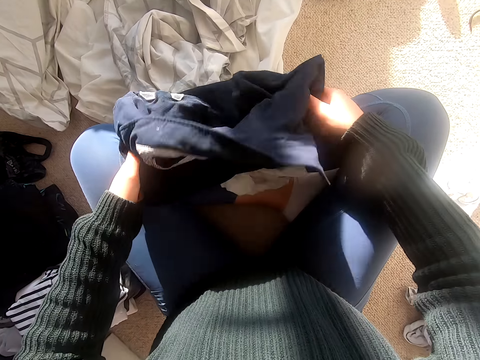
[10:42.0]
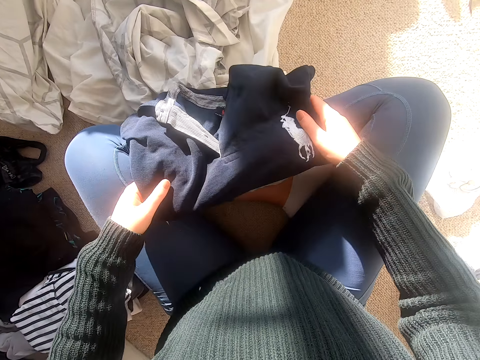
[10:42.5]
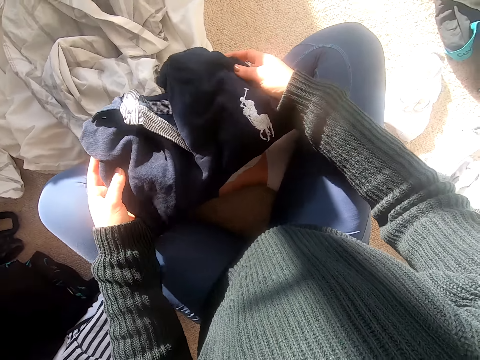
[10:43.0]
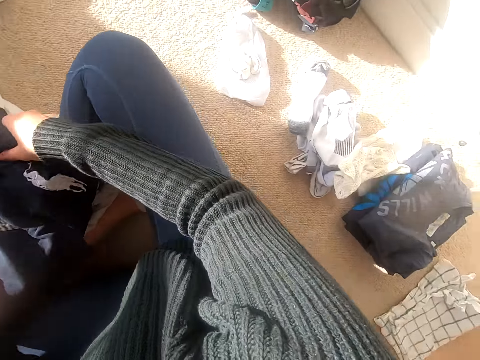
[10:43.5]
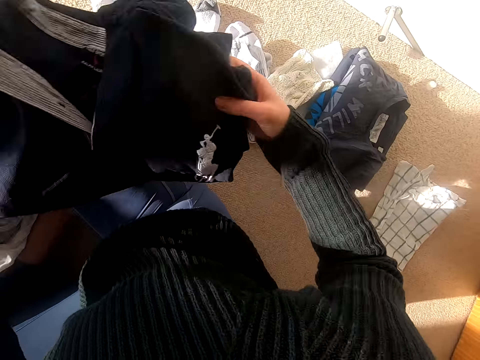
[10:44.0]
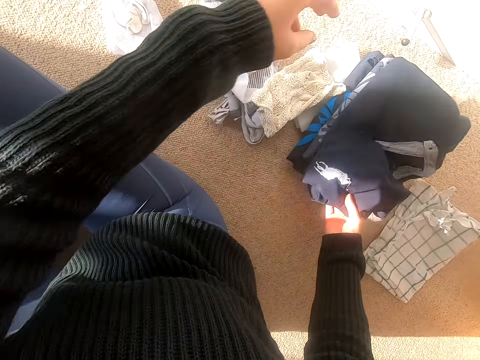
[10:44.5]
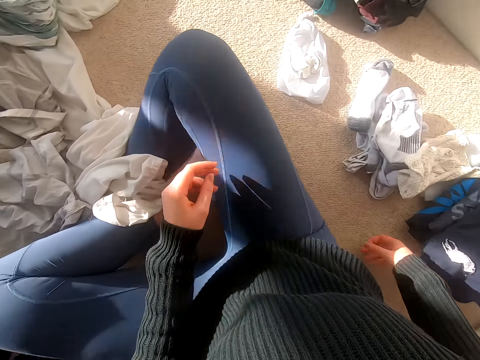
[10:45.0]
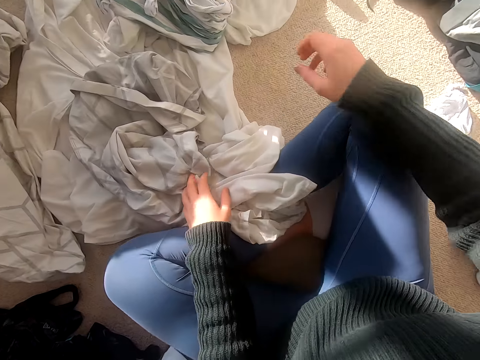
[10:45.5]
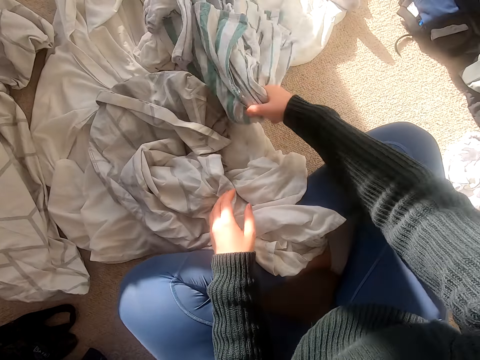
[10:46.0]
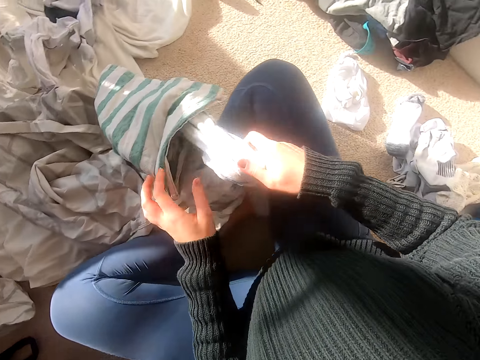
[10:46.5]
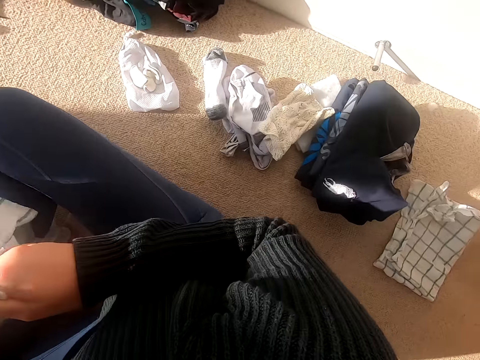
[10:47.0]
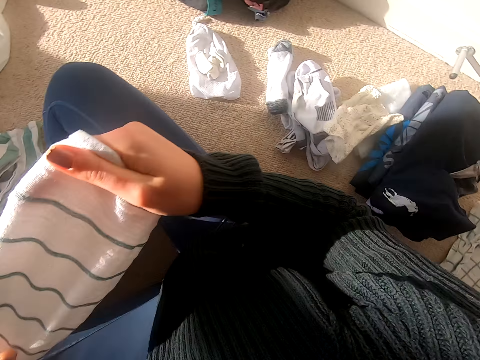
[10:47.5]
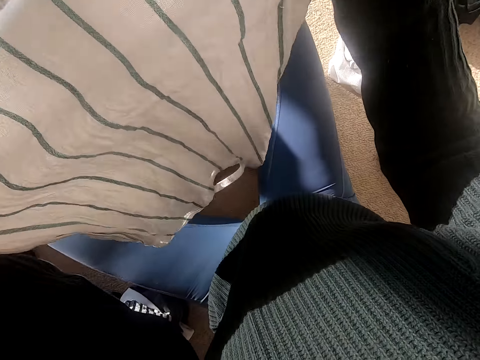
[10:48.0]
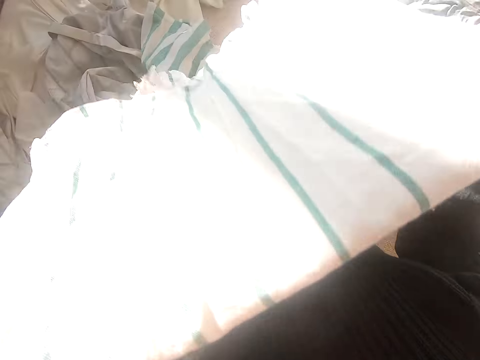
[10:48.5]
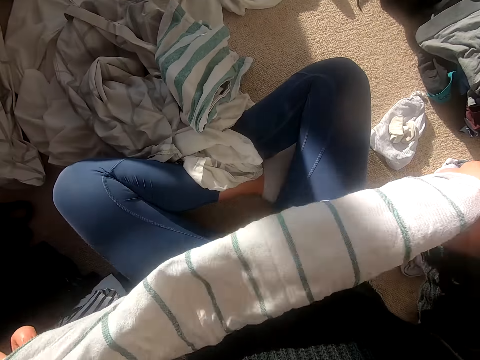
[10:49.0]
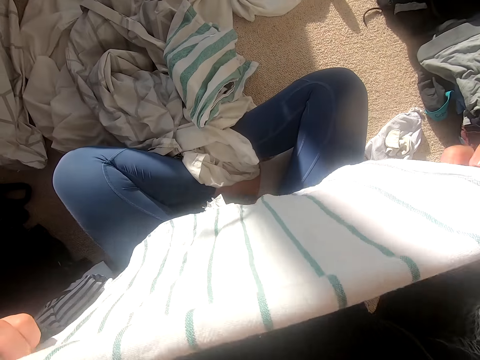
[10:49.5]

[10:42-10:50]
The camera wearer puts the shirt on the folded clothes. They pick the cloth, lift the cloth and fold the cloth.

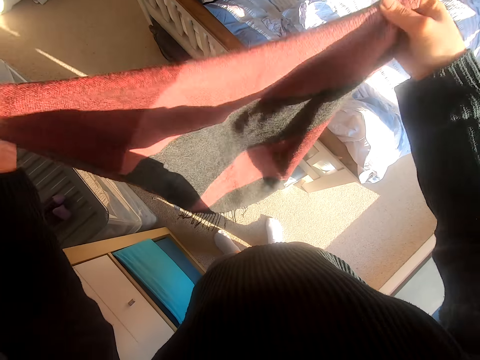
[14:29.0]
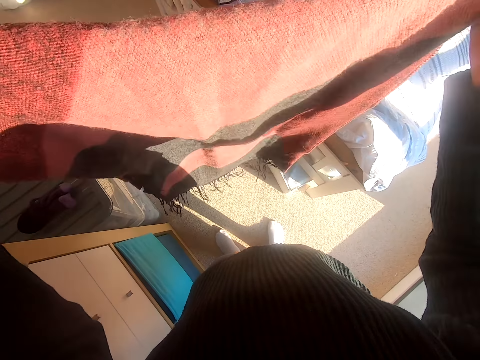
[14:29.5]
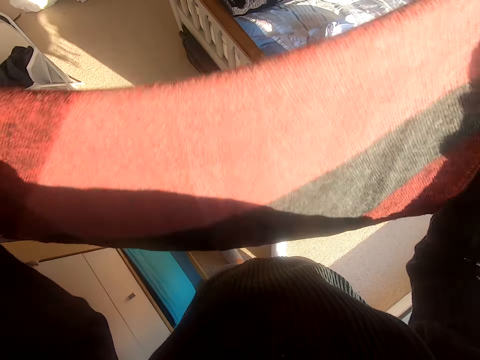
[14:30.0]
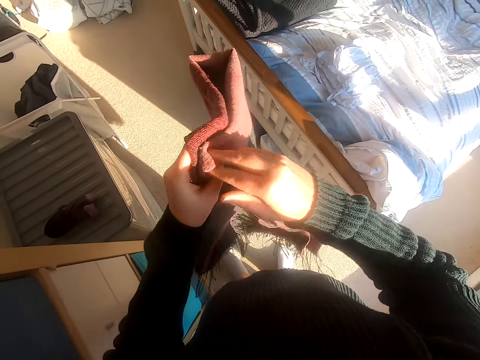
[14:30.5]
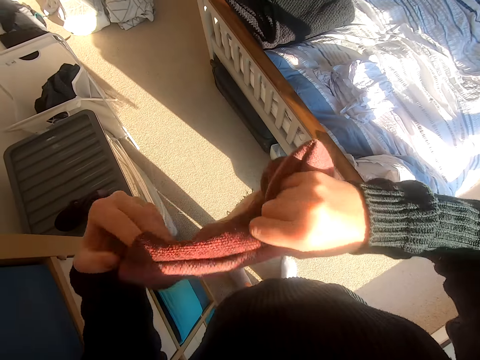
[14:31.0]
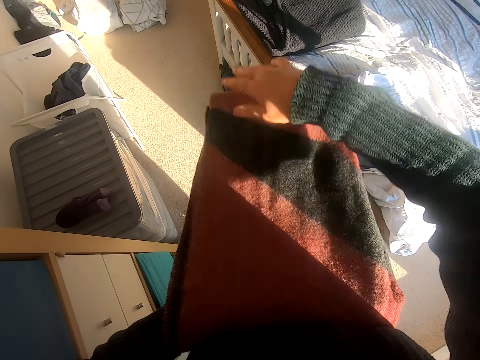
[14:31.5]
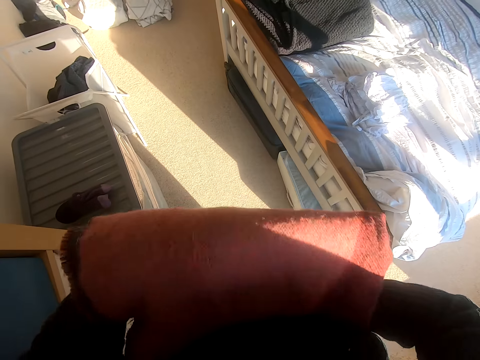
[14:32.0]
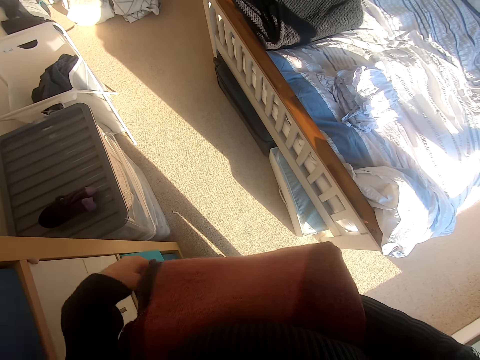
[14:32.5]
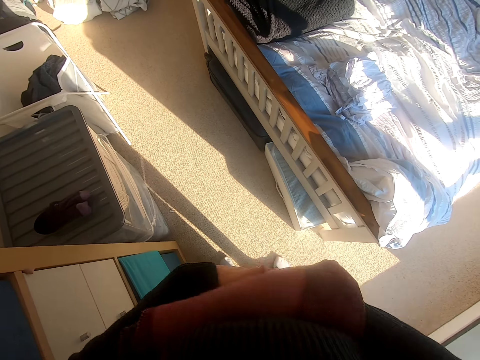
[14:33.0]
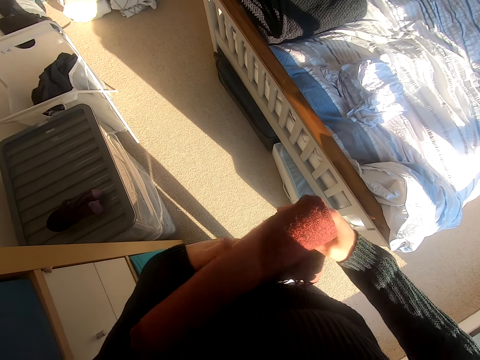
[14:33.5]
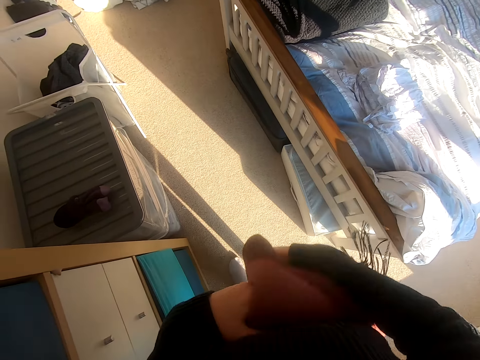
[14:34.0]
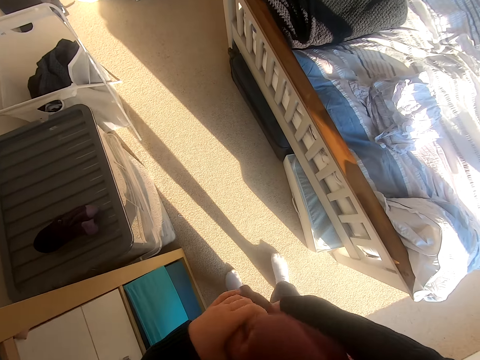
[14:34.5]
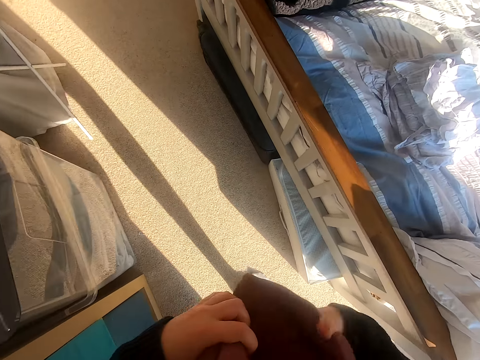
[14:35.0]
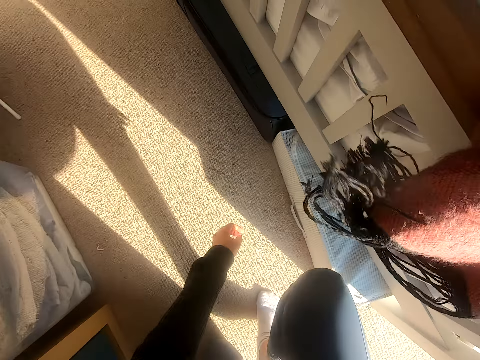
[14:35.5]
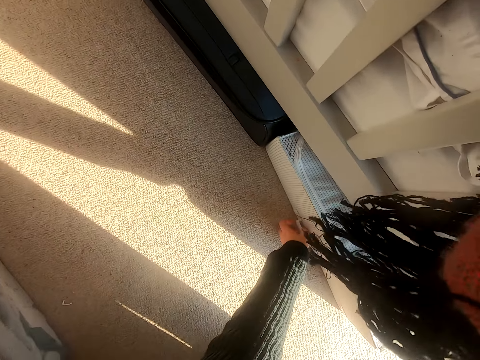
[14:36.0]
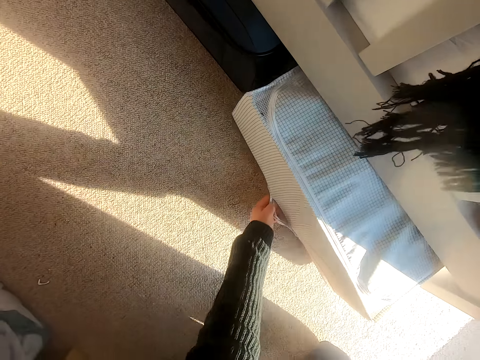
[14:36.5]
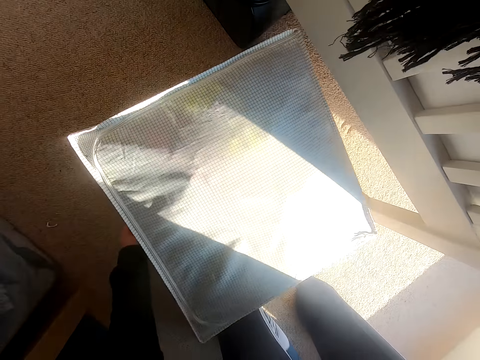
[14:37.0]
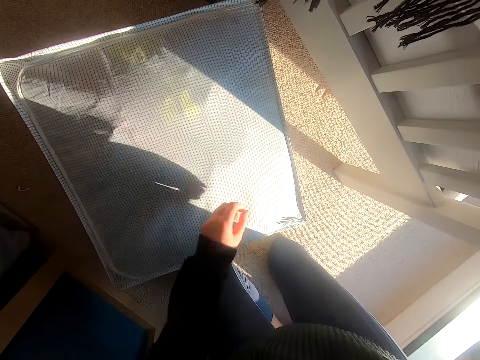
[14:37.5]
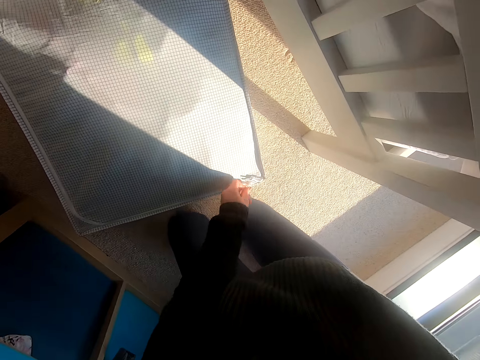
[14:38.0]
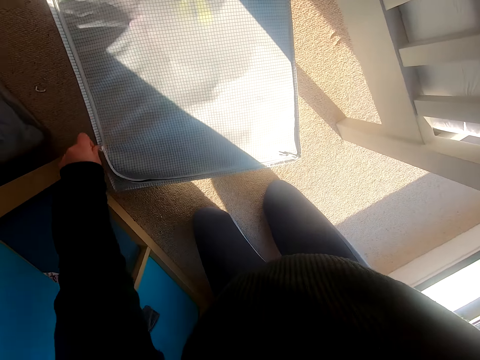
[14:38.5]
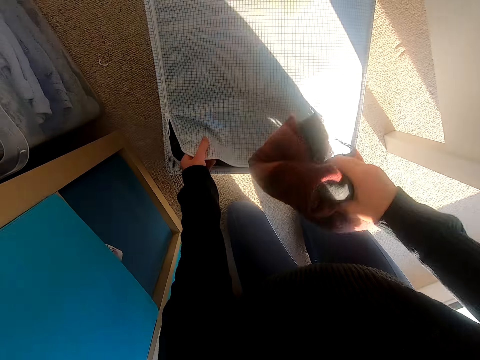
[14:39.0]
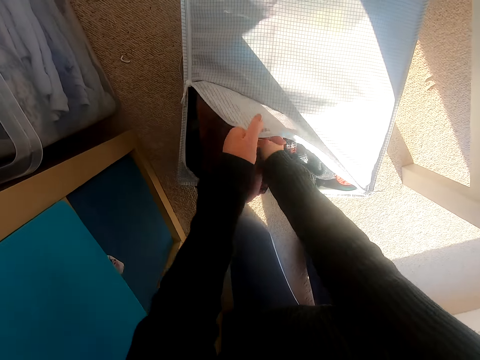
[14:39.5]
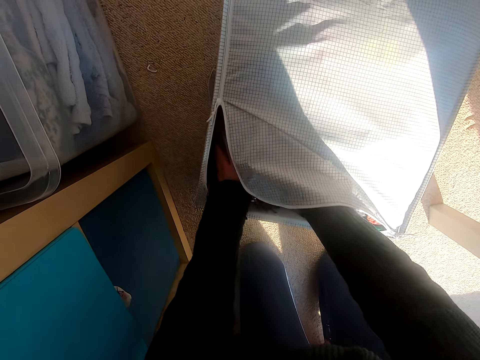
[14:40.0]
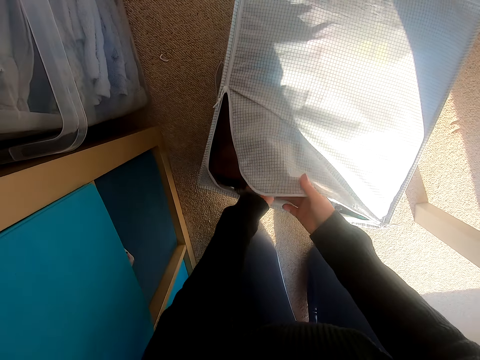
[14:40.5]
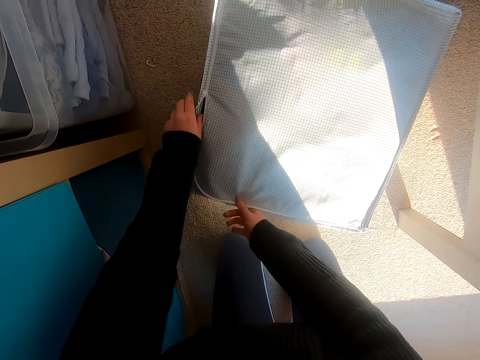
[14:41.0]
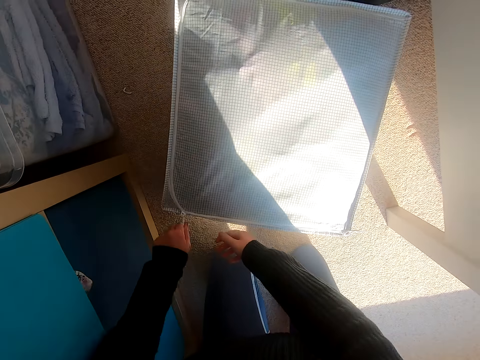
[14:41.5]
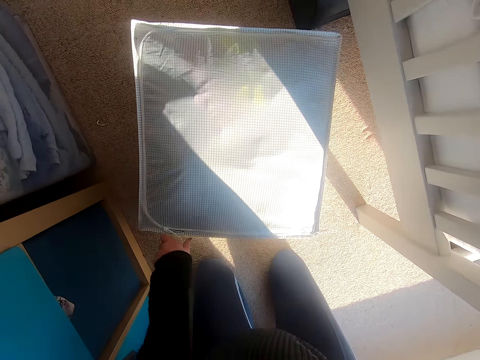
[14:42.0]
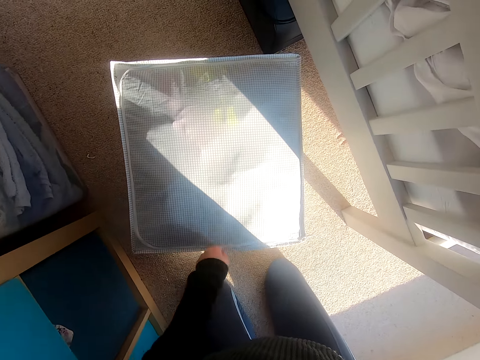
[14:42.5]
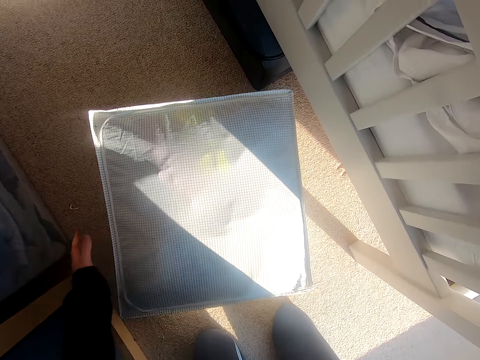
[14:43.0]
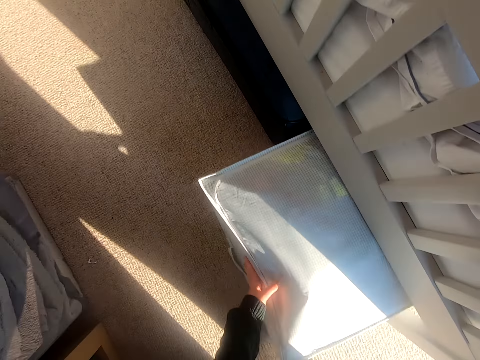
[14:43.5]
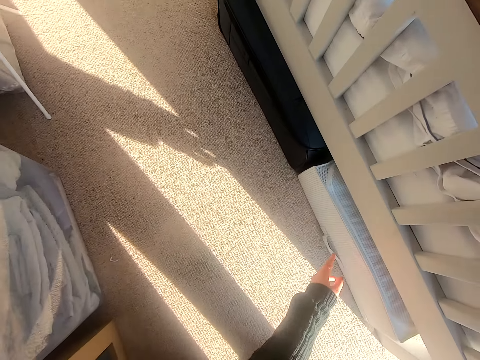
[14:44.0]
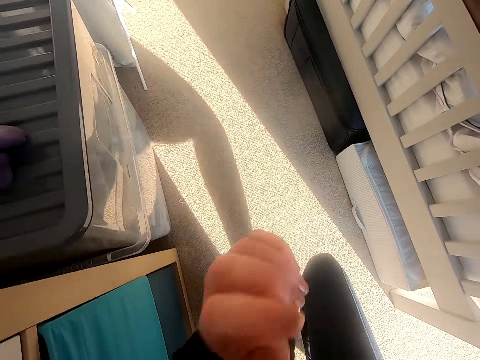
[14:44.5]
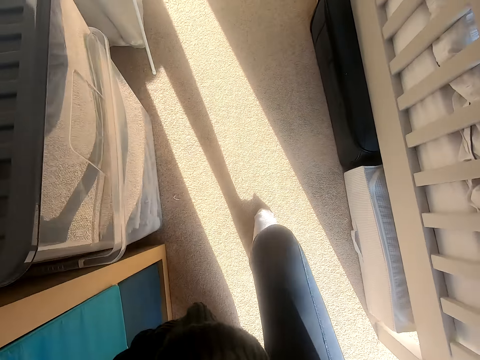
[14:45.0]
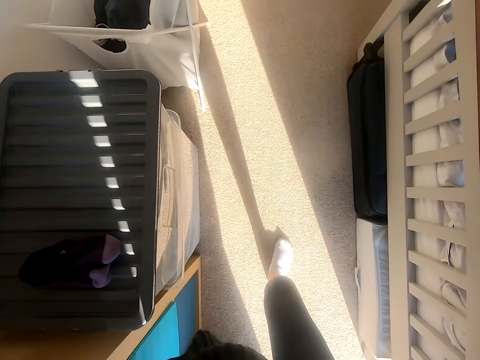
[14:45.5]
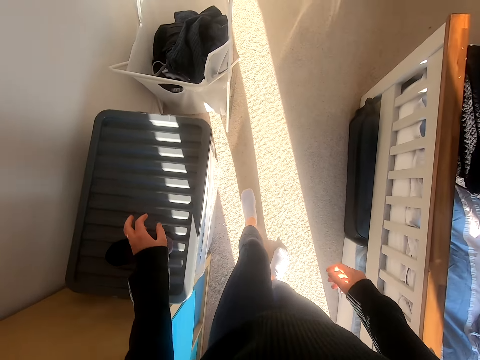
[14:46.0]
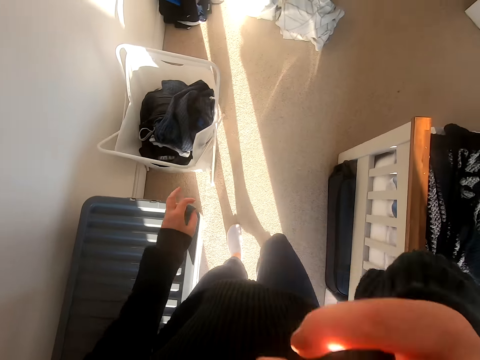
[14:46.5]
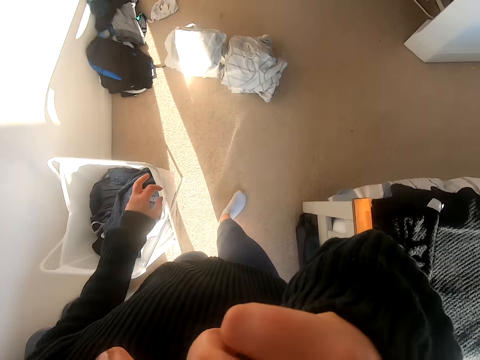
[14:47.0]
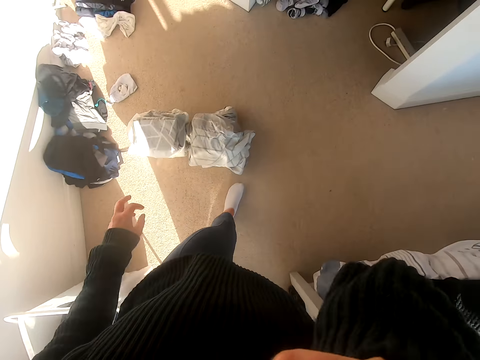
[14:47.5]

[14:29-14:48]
The camera wearer folds the cloth. They step toward the bed, bend and pull the bag. They unzip the bag, put the scarf in the bag, close the bag, hold the bag and push the bag under the bed. They adjust the camera and stand up. They walk around the room, hold the camera and walk around the room.
